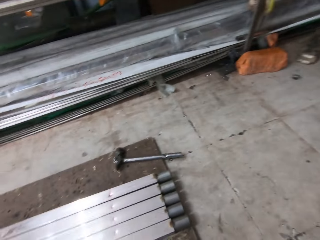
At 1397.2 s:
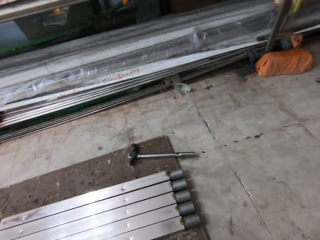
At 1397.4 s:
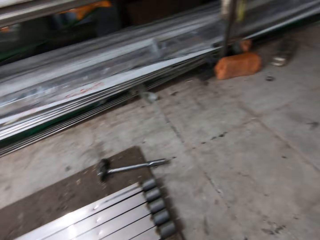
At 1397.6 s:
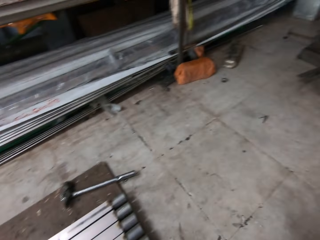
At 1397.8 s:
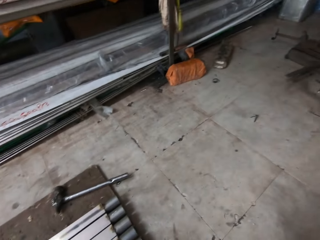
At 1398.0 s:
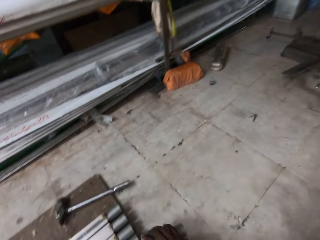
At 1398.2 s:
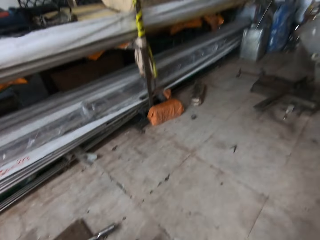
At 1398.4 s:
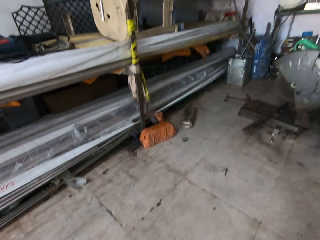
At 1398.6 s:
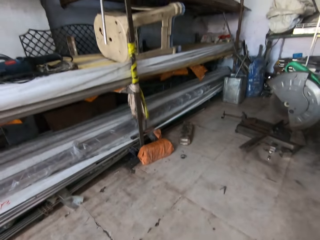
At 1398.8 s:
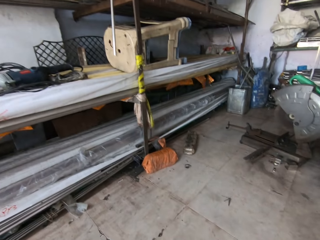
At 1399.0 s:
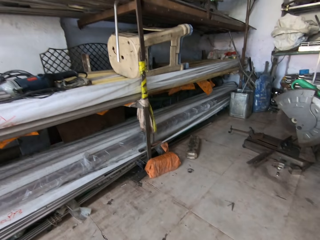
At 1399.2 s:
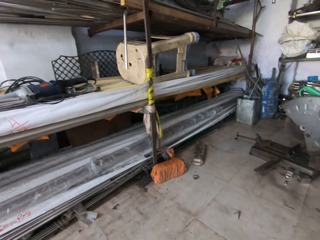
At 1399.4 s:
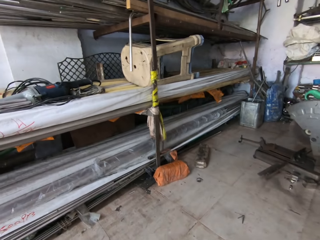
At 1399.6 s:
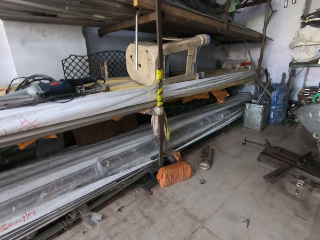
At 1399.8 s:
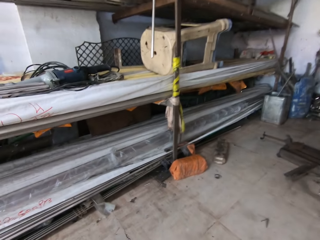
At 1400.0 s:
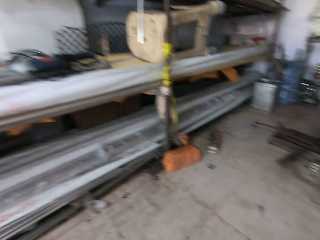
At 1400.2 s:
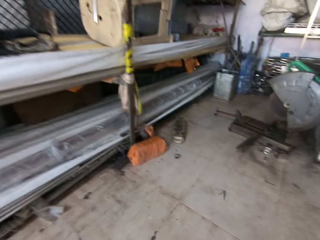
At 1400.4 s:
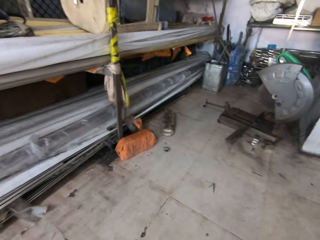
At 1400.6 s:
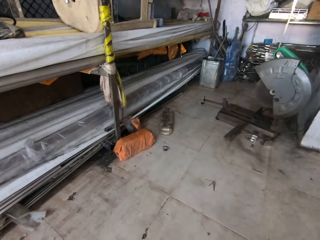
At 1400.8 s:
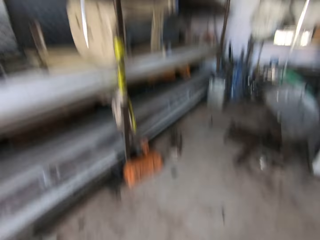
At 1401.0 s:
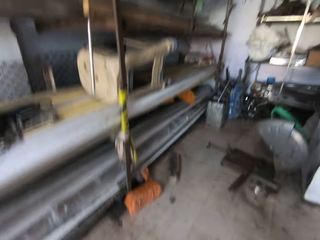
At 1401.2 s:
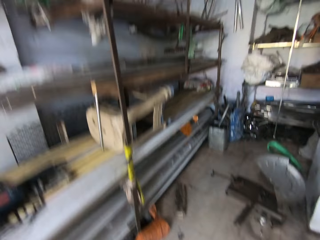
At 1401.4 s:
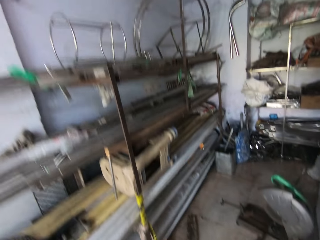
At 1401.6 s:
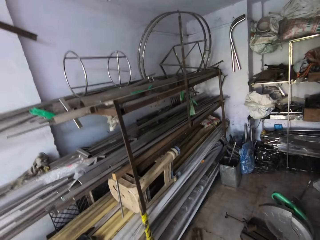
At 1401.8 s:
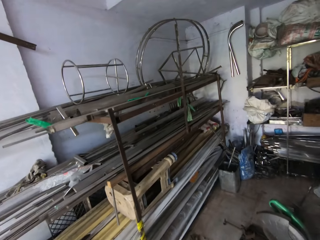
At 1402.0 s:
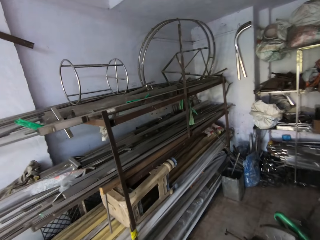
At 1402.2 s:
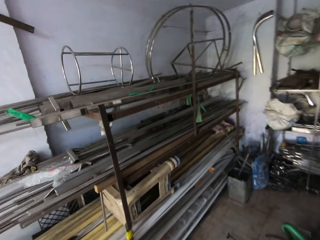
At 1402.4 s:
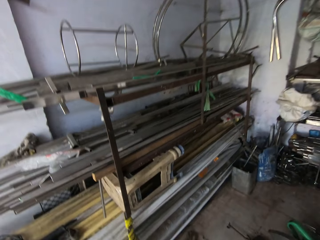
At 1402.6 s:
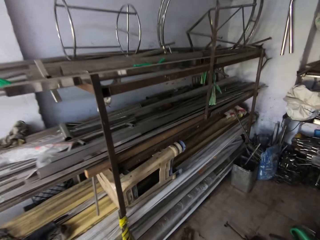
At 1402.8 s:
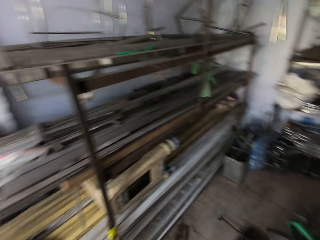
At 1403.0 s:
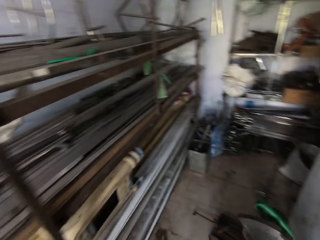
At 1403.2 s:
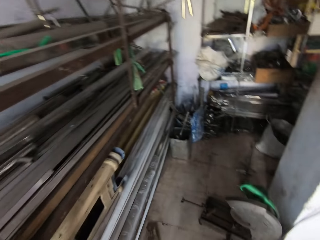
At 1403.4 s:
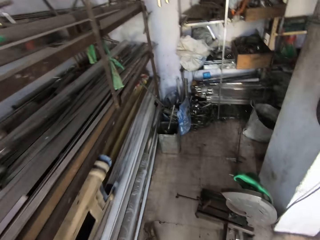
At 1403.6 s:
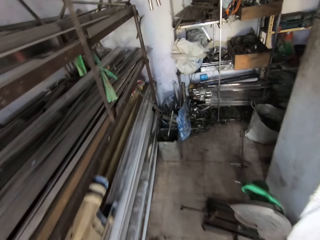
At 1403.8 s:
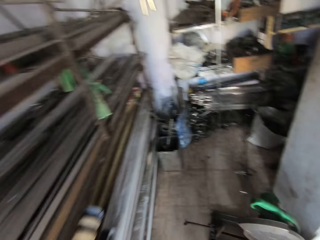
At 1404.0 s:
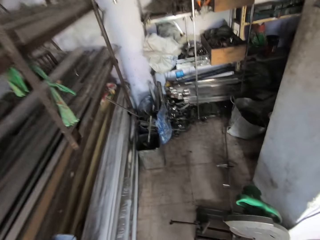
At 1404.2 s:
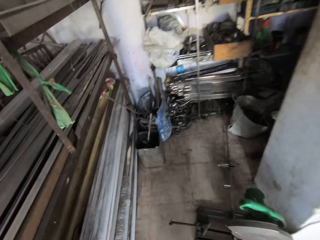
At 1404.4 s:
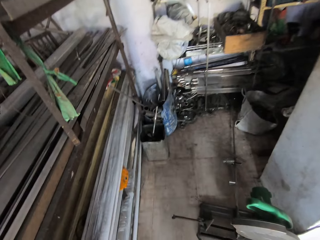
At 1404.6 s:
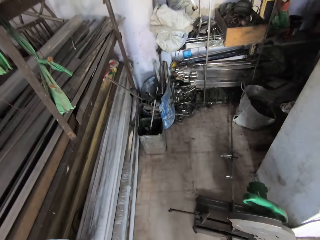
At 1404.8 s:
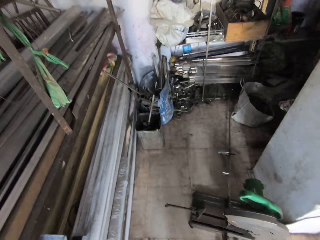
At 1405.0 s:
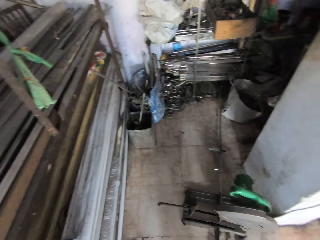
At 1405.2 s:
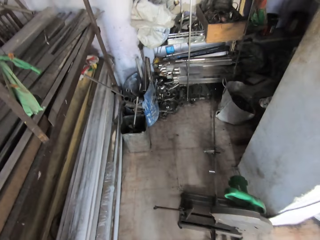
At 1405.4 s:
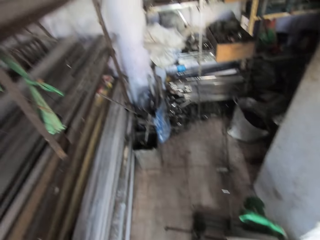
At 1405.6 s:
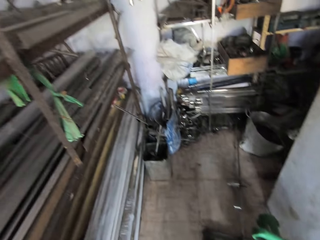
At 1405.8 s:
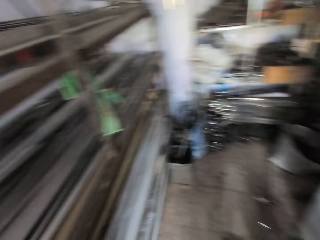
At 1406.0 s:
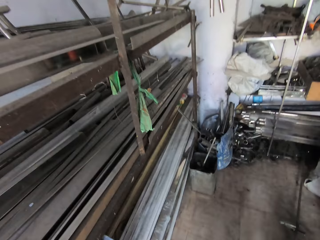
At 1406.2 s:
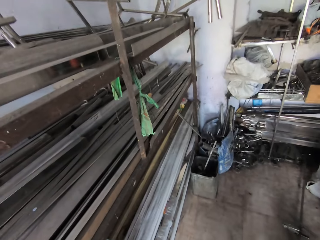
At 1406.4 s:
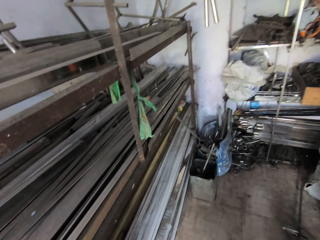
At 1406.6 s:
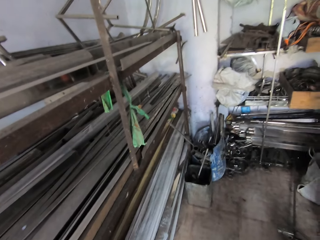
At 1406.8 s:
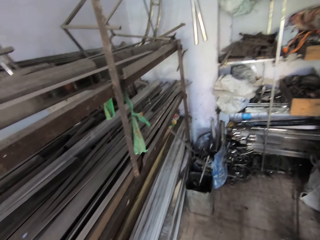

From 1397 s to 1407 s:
The camera wearer walks across the workshop.

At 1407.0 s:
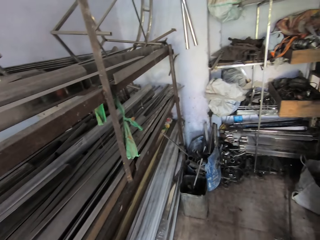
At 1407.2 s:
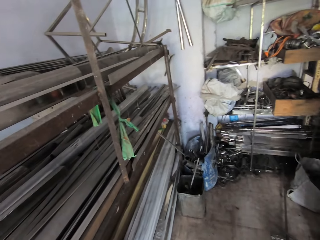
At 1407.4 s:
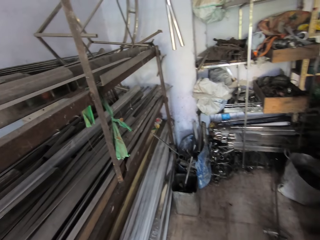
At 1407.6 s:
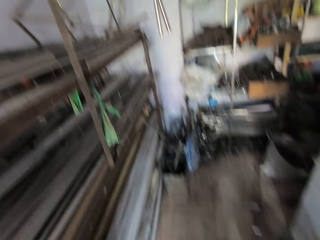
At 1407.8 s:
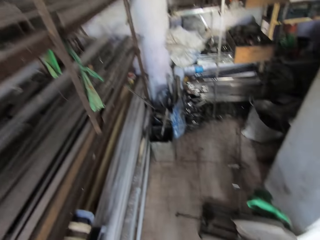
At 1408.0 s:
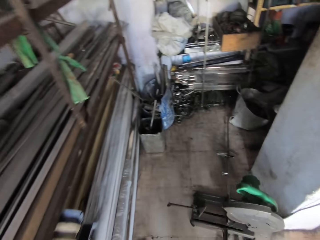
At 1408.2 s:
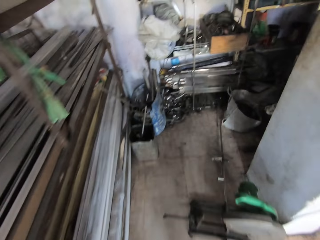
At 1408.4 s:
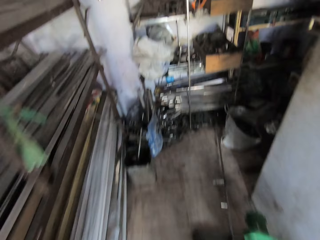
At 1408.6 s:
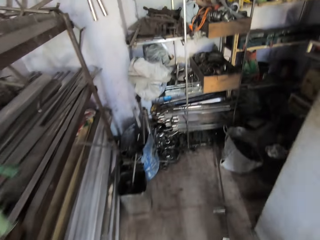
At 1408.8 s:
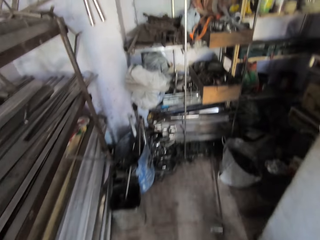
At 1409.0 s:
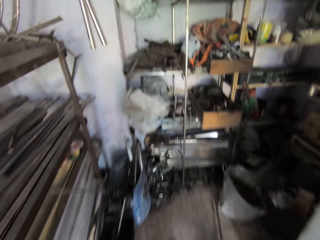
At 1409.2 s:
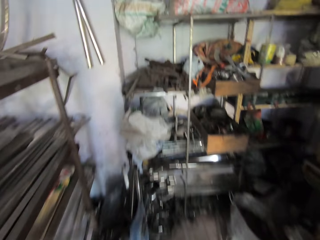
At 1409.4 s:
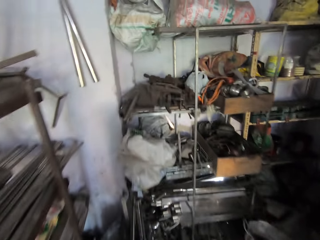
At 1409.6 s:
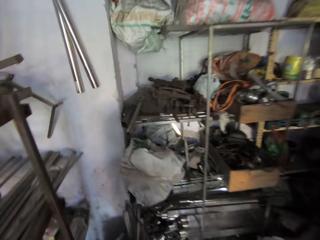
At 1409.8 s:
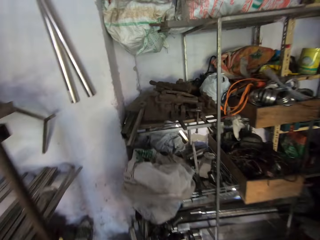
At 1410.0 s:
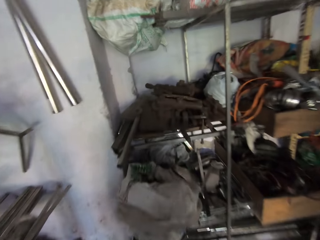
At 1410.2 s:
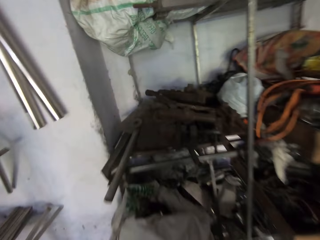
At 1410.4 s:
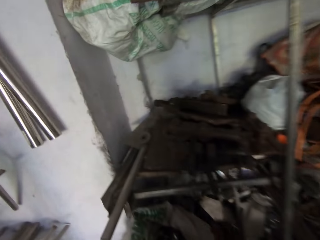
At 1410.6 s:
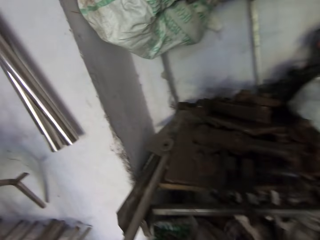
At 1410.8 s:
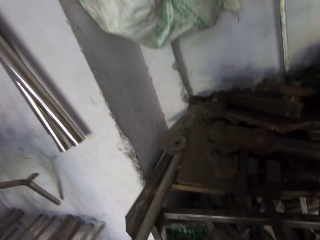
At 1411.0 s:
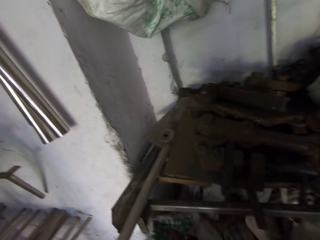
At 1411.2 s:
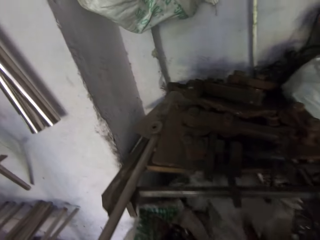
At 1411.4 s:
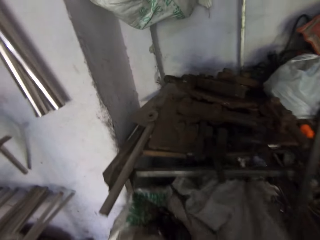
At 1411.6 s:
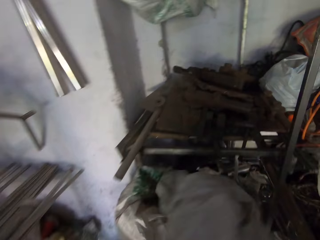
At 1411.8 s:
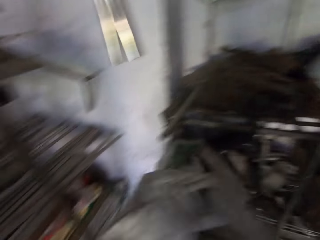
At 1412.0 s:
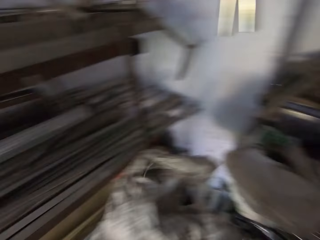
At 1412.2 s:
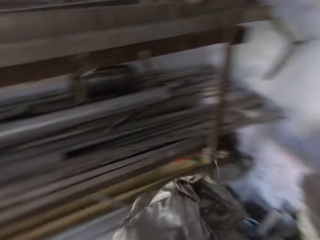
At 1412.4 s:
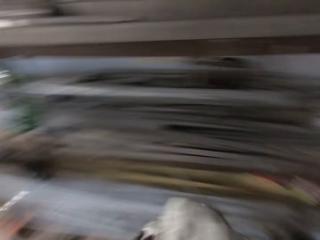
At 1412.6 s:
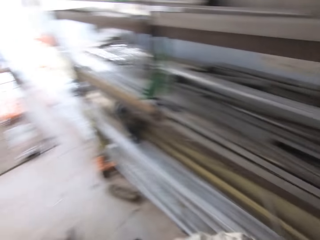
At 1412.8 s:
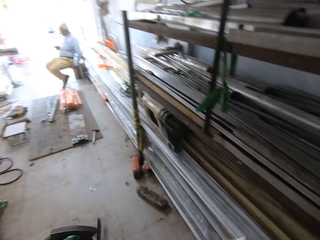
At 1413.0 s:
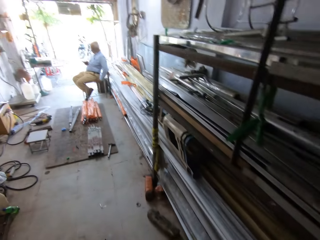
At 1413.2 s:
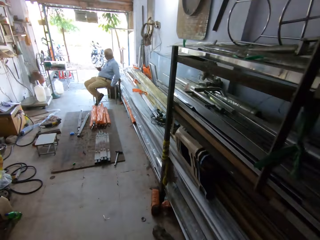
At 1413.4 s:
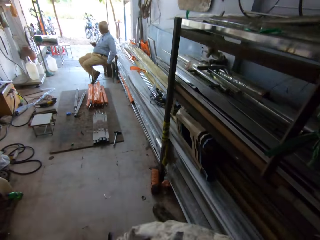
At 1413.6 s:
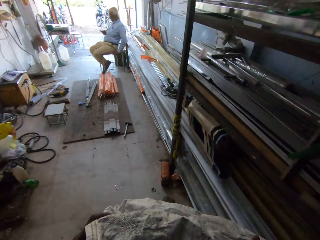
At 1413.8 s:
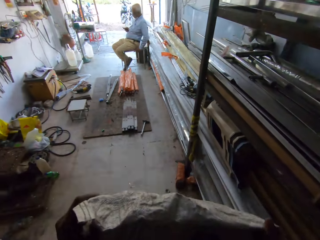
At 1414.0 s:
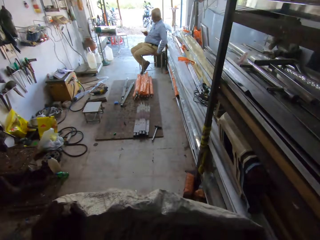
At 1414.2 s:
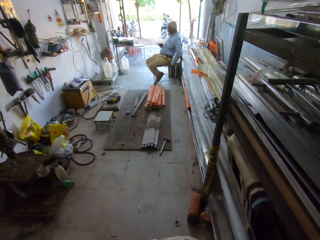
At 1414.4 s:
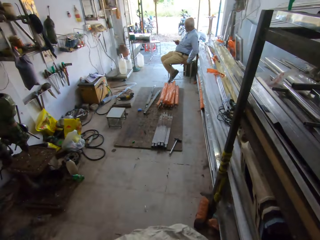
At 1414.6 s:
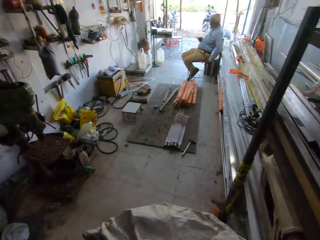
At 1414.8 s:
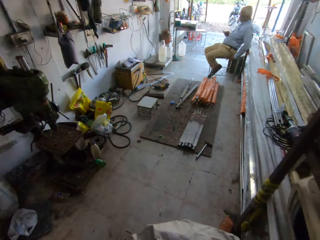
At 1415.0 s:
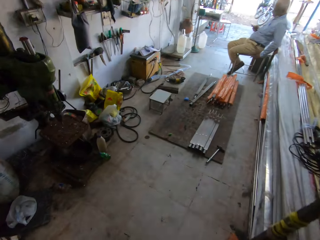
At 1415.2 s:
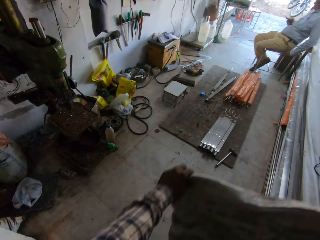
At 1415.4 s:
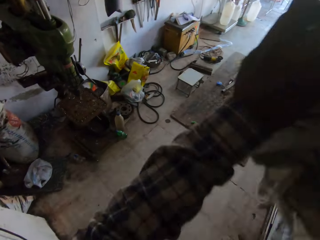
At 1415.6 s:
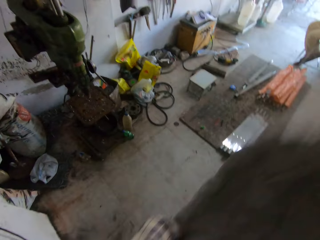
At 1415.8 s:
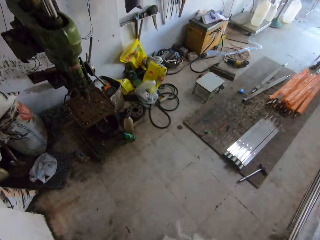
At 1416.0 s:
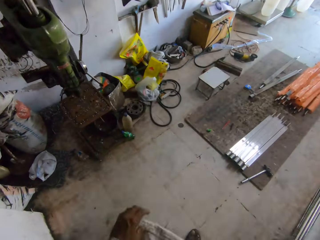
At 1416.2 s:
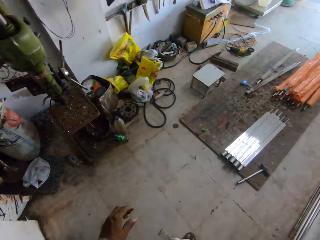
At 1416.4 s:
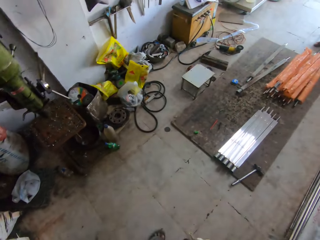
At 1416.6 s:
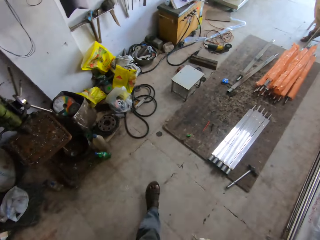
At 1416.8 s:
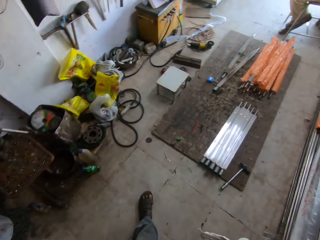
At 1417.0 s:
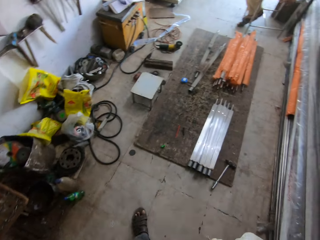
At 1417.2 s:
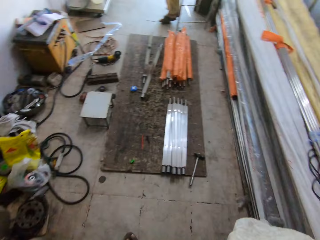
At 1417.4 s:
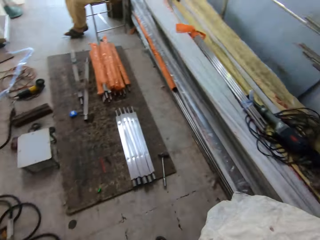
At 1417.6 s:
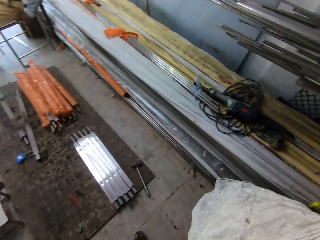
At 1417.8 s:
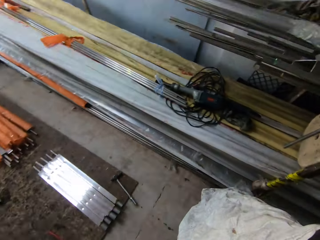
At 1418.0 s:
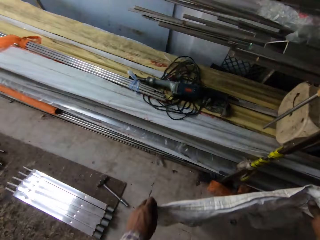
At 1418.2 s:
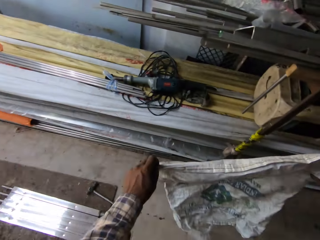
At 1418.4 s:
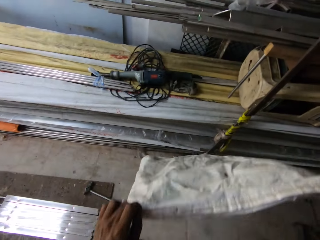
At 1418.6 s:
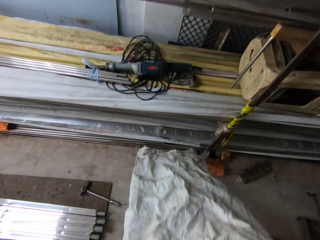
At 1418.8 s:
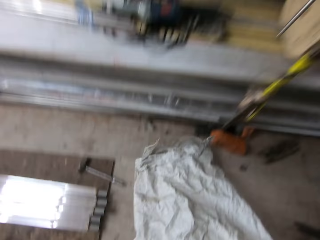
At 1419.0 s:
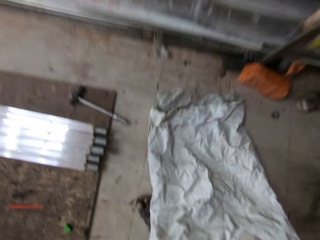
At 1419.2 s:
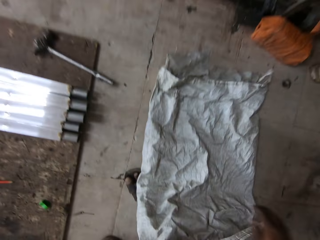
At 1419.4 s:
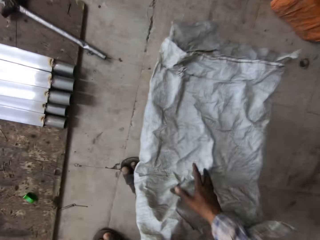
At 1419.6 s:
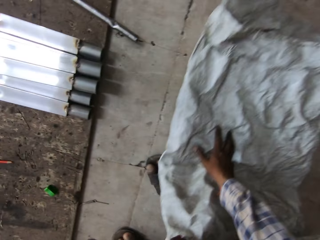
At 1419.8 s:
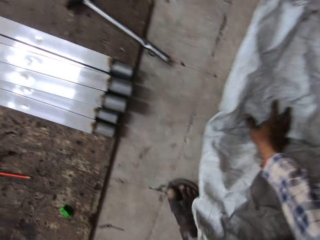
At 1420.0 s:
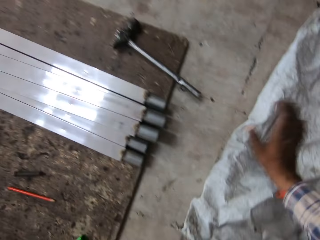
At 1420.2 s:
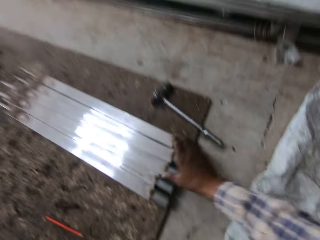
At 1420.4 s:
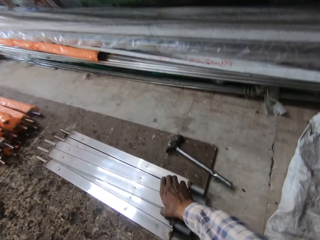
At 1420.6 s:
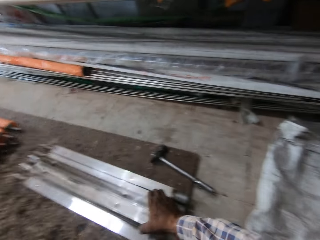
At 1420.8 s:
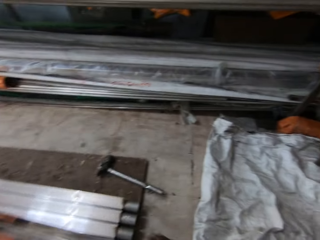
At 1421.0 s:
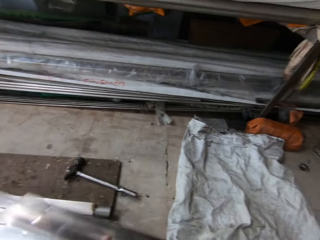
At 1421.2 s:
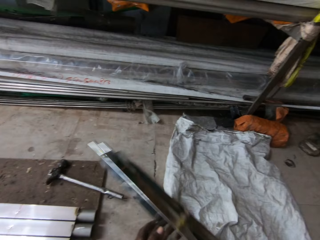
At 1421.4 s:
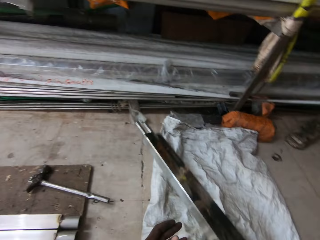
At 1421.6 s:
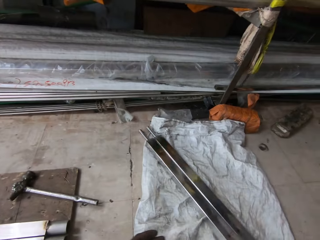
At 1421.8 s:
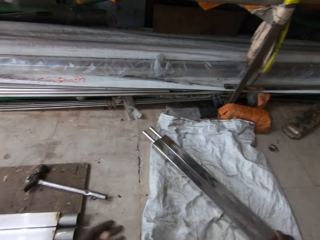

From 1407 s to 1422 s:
The camera wearer walks around. They take a sack on the shelf. They carry the sack across the workshop. They shake off the sack and unfold the sack. They put the sack on the floor. They move the sack on the floor. They touch the sack. They pick up metals on the floor.
